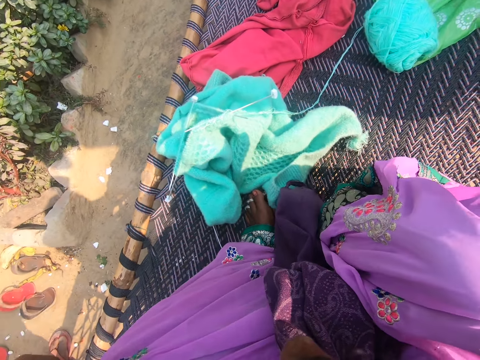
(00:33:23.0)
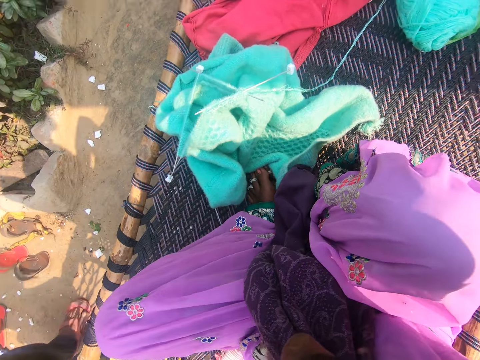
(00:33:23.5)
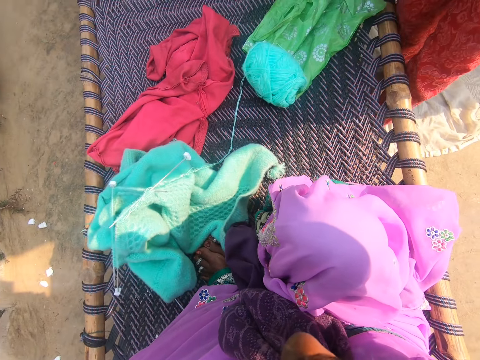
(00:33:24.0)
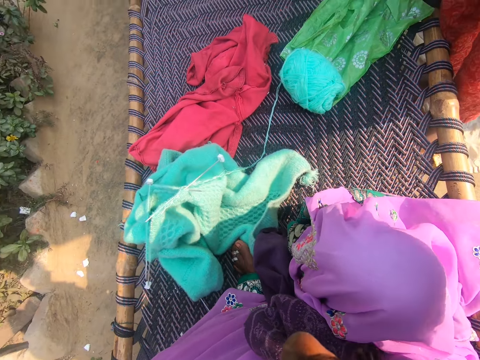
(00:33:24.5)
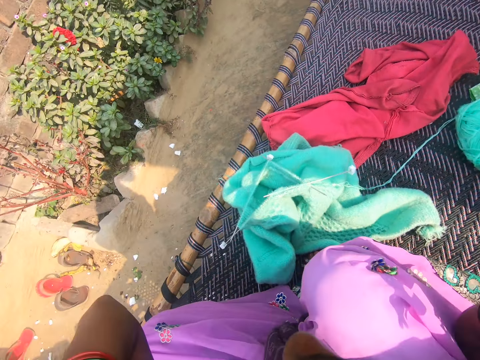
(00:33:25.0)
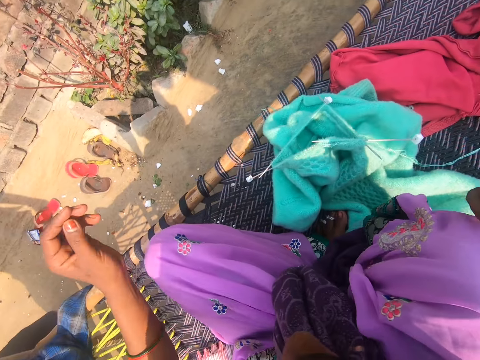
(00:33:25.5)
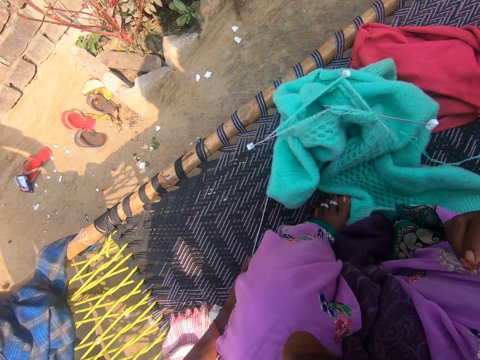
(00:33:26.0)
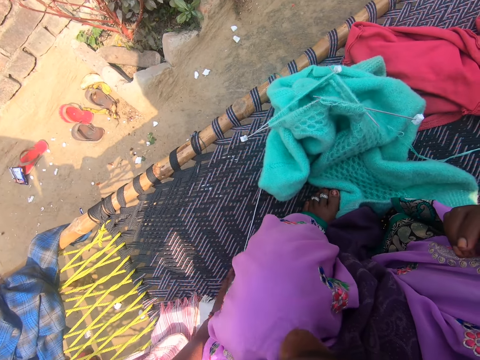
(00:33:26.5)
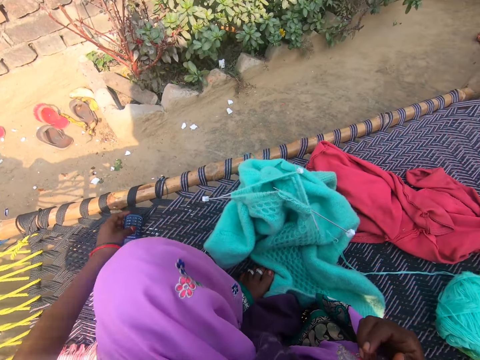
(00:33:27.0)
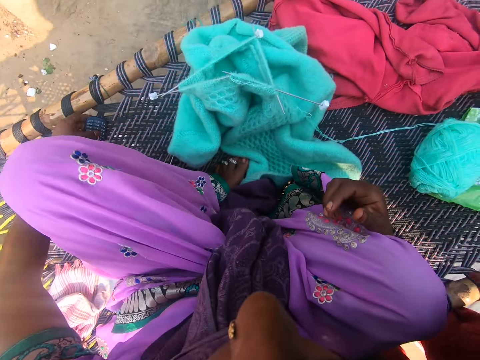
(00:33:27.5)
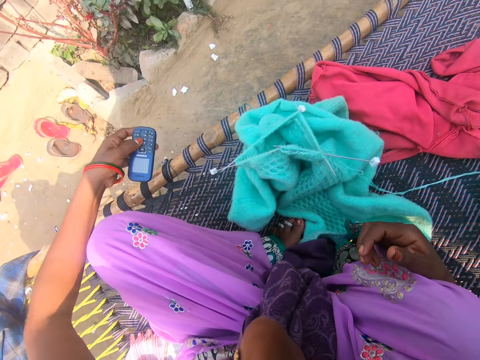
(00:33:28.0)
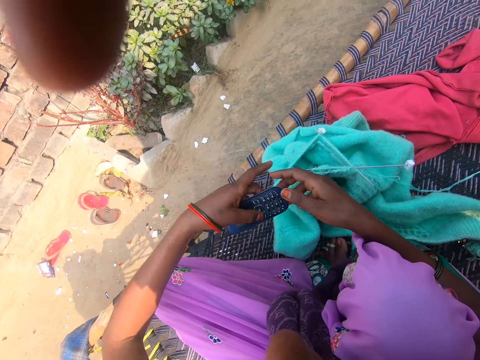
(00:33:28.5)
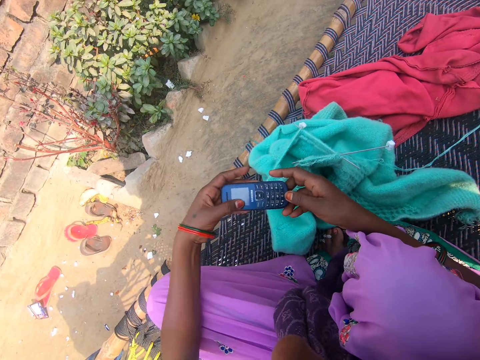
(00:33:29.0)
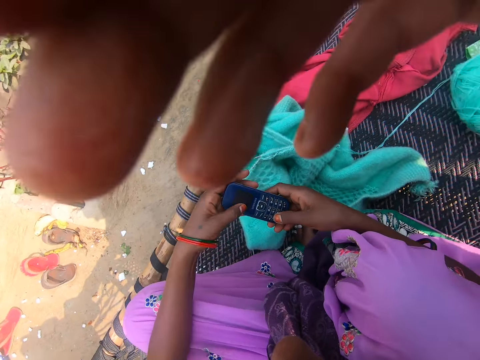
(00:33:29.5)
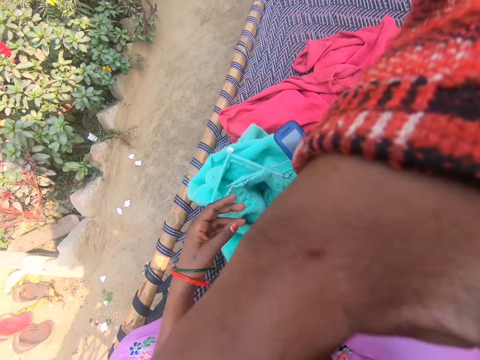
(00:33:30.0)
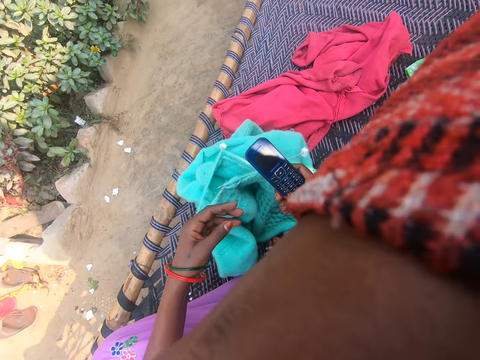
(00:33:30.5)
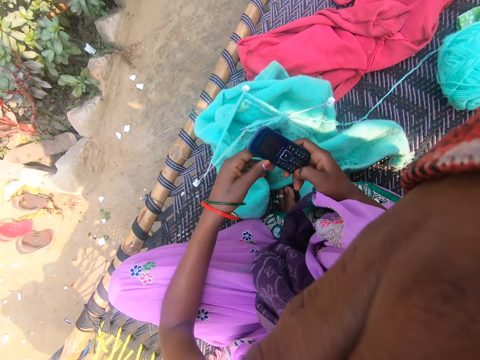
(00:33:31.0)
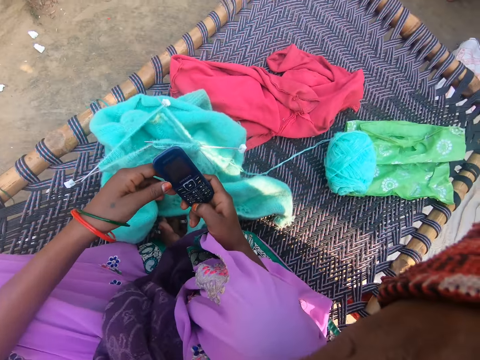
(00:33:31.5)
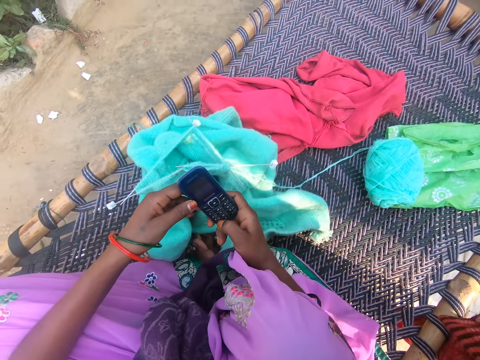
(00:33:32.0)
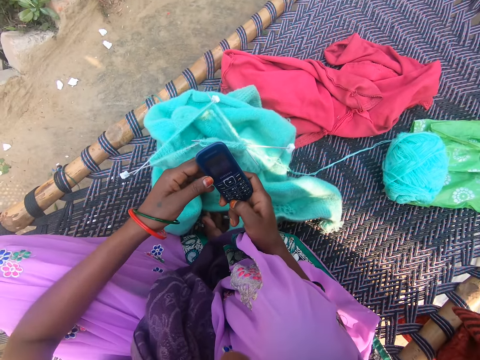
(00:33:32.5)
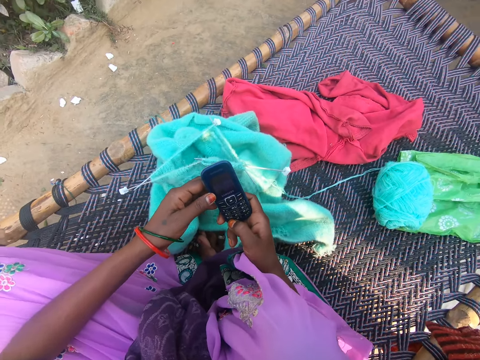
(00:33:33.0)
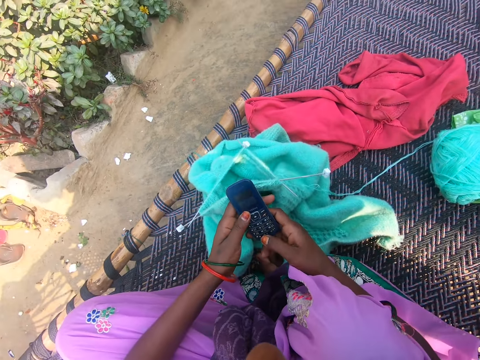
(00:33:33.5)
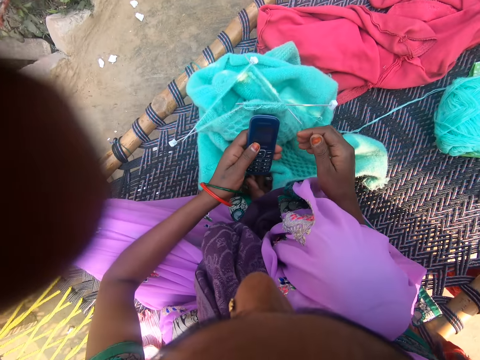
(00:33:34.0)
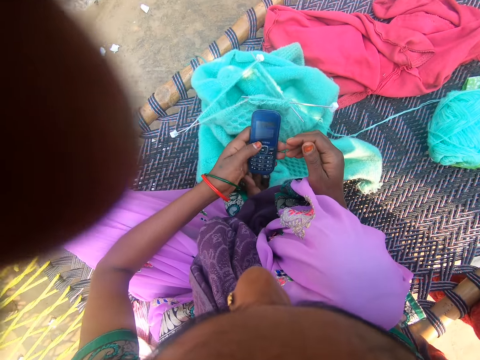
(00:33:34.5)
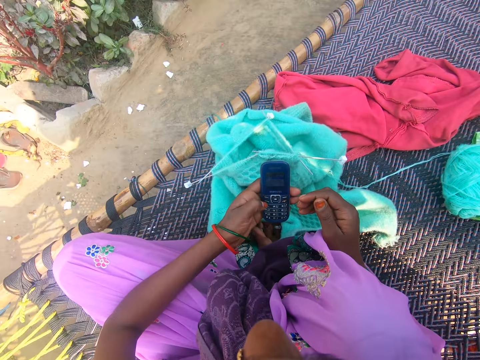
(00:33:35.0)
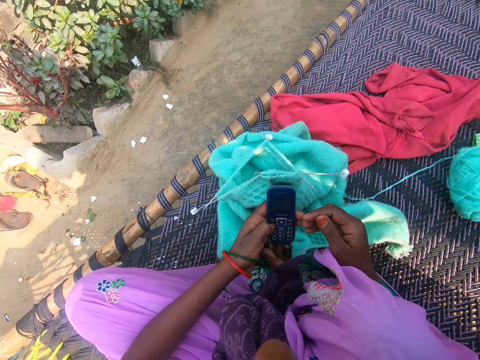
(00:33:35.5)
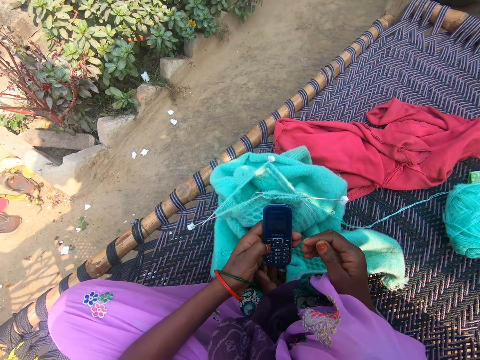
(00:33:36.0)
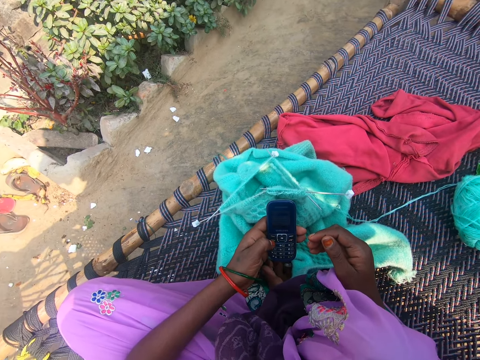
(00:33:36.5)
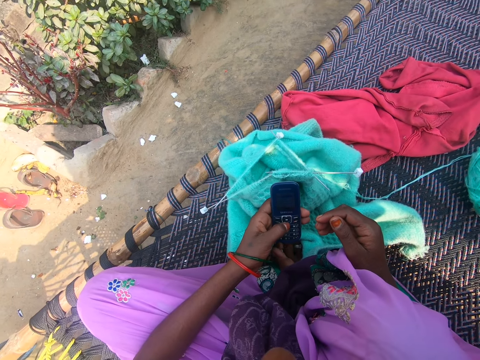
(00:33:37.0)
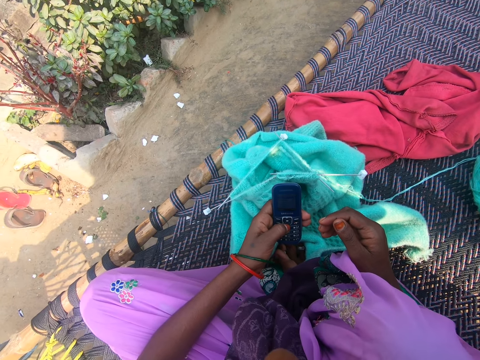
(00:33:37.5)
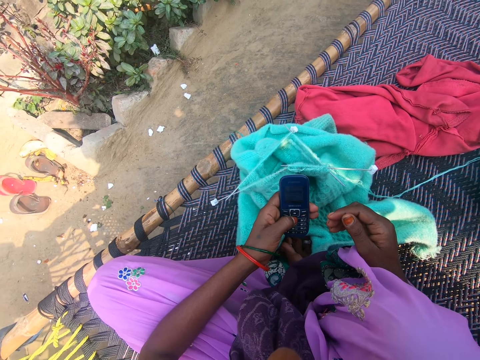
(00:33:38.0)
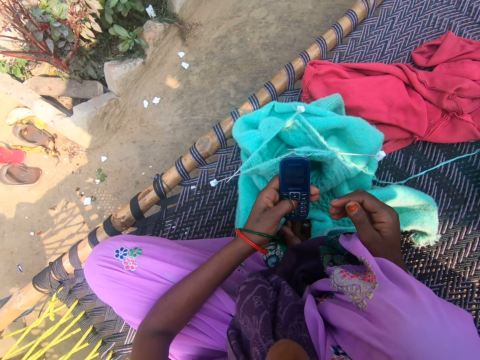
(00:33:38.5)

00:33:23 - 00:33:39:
The camera wearer talks to a child. The child talks to the camera wearer. The camera wearer puts the hand on the seat. She picks up a phone from the mat with her left hand. She passes the phone to her right hand. She holds the phone. Someone adjusts the camera on the camera wearer's head. A woman lifts the hand. The camera wearer presses the phone with her right hand. She holds the phone with both hands. She passes the phone to her left hand. She holds the phone with a hand. She presses the phone with her left hand.

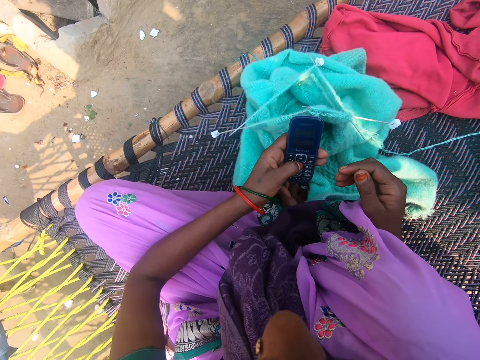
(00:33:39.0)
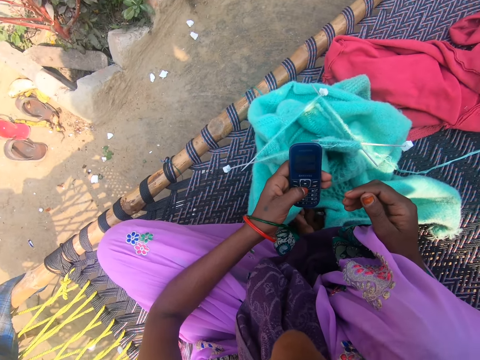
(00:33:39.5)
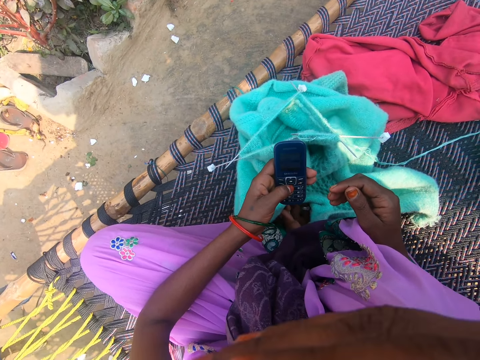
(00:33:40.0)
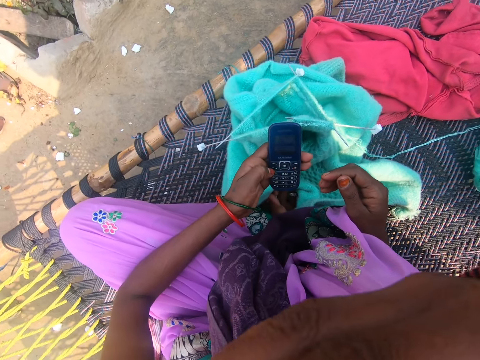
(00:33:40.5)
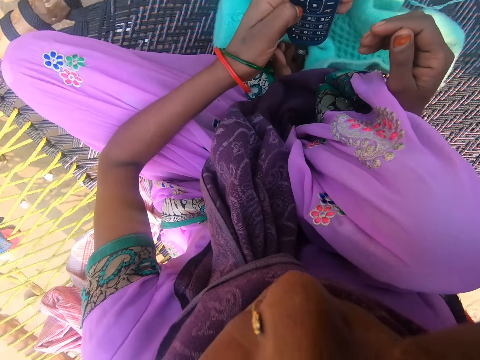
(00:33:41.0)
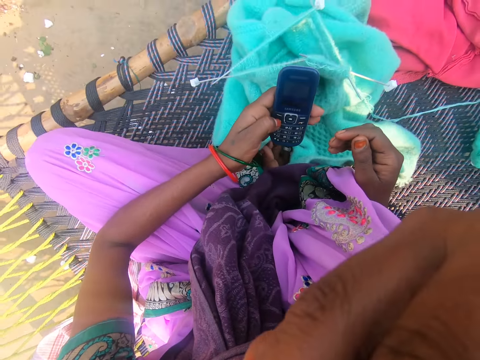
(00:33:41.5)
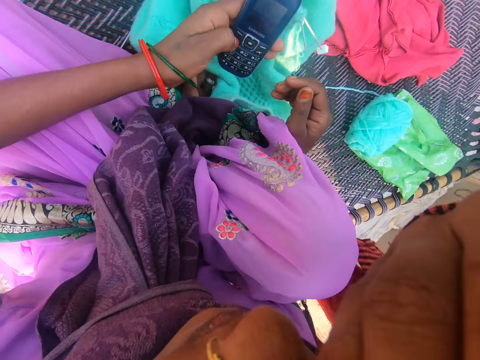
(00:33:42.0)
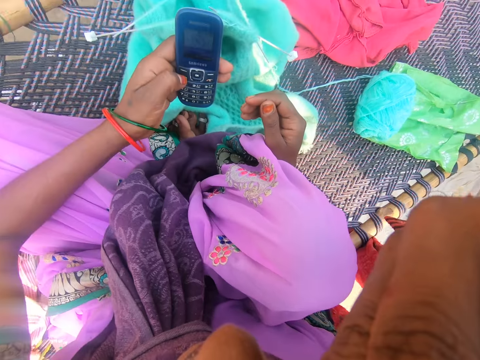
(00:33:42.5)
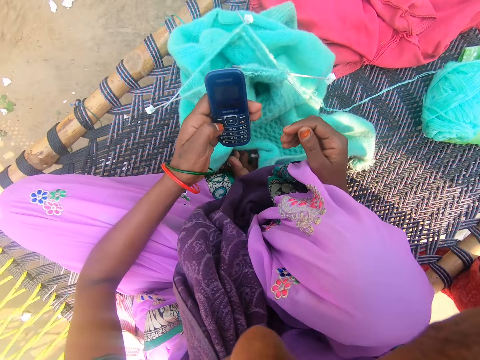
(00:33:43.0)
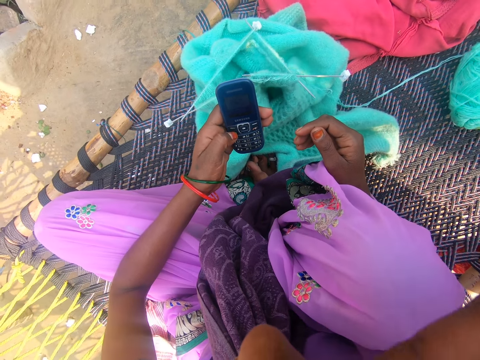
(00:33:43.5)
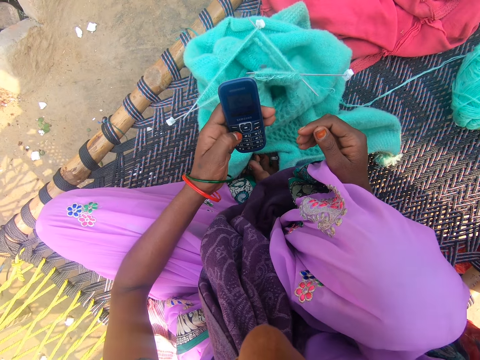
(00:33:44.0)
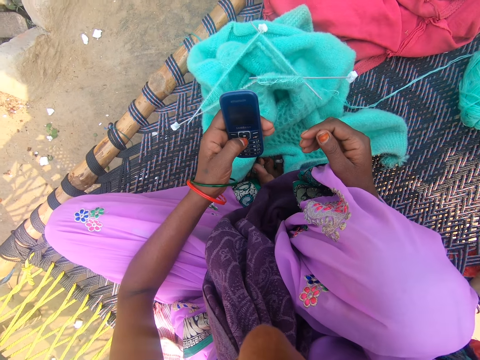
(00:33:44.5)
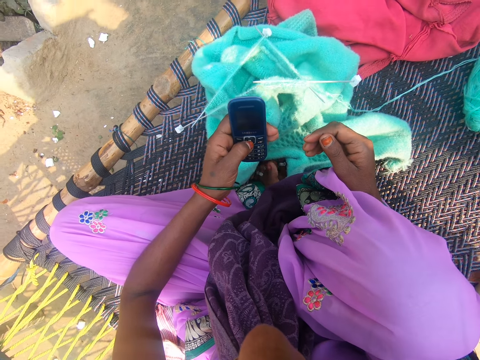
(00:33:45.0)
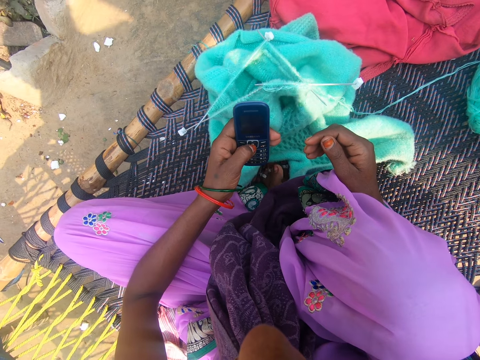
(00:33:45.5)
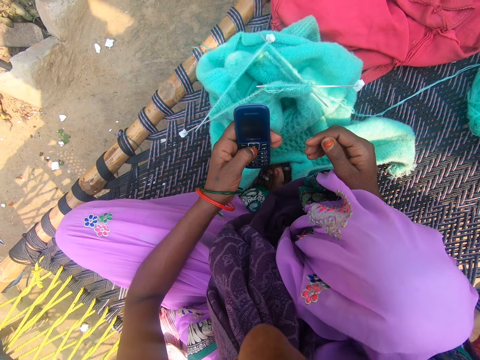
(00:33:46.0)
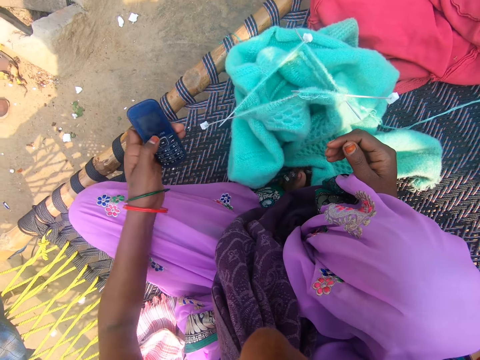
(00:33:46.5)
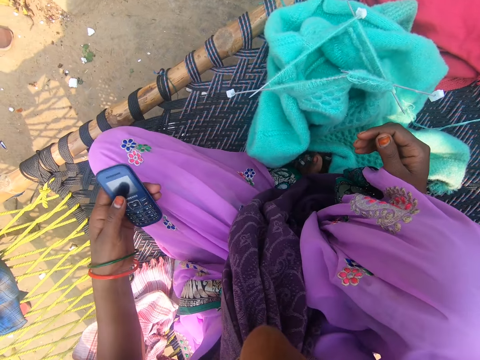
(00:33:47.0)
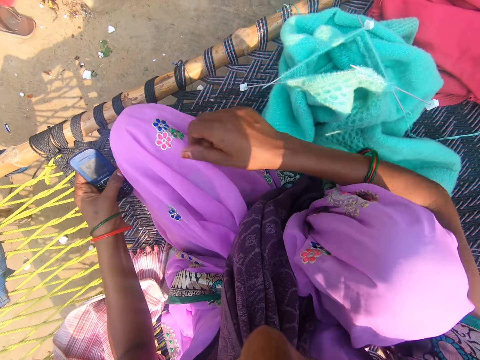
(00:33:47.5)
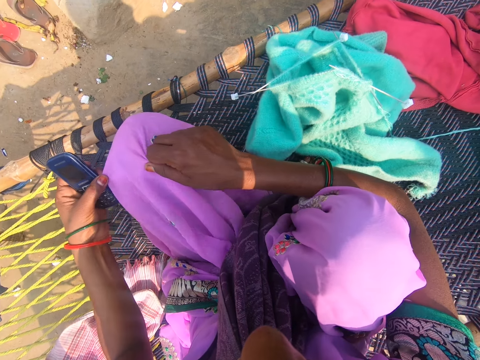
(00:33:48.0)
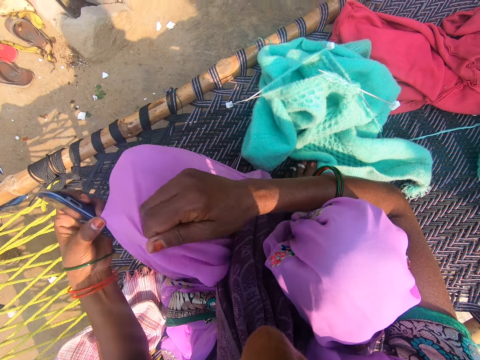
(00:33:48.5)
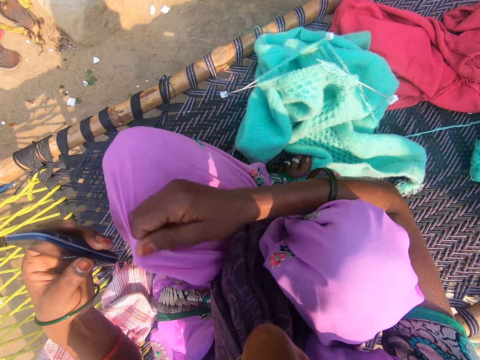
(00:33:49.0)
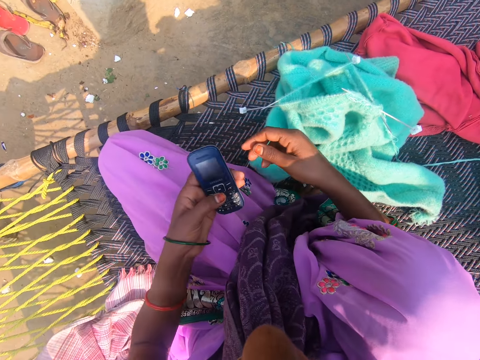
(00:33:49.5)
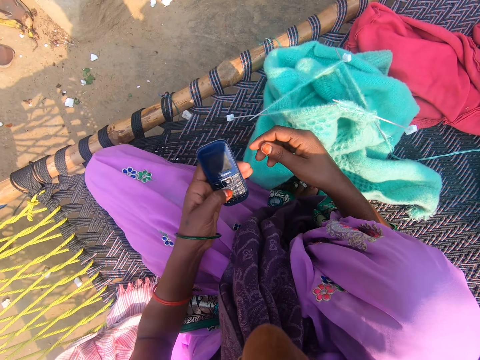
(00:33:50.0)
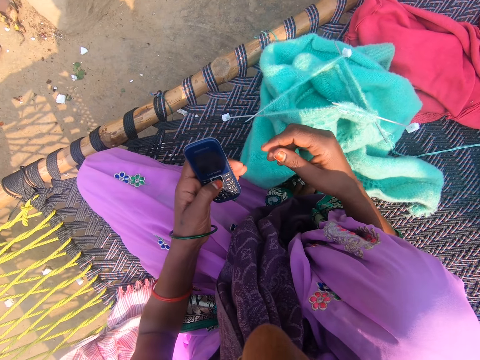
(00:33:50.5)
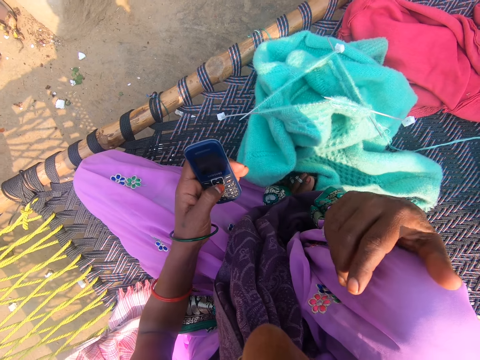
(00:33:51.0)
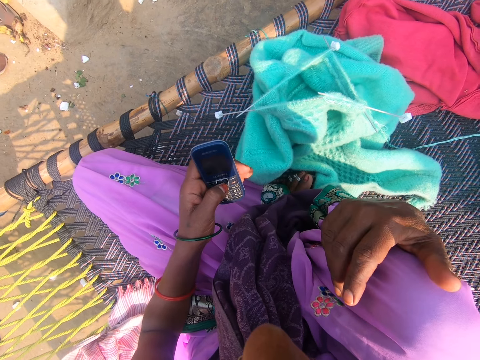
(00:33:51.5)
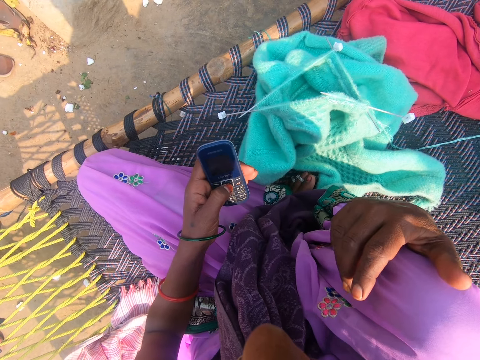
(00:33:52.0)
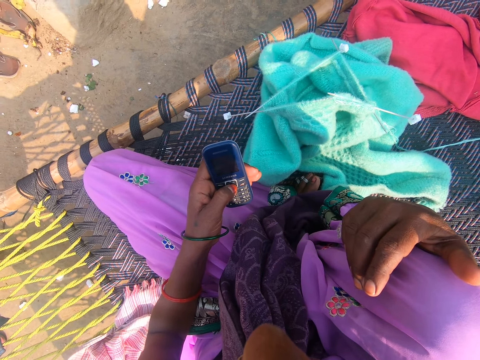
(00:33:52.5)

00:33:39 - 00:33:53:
A child talks to the camera wearer. The camera wearer adjusts her cloth with both hands. She holds the cloth. She presses the phone with her left hand. She holds her right leg with her right leg. She puts the hand on the knee.
